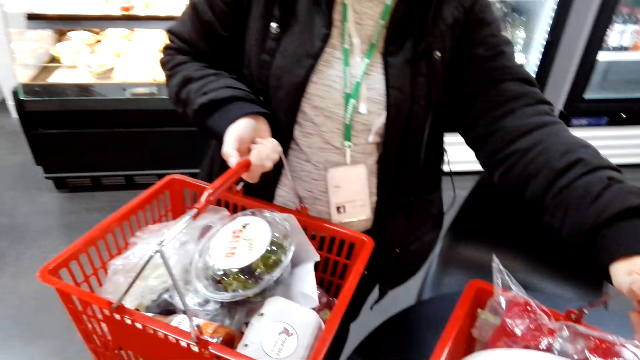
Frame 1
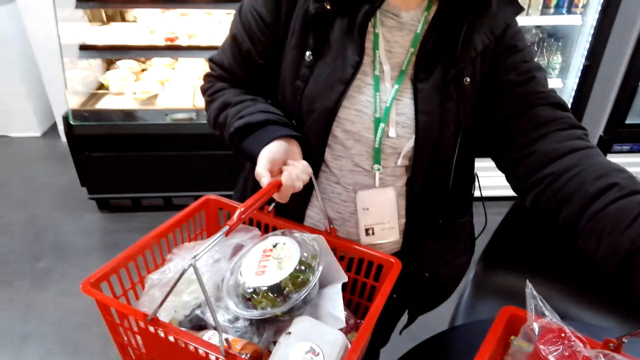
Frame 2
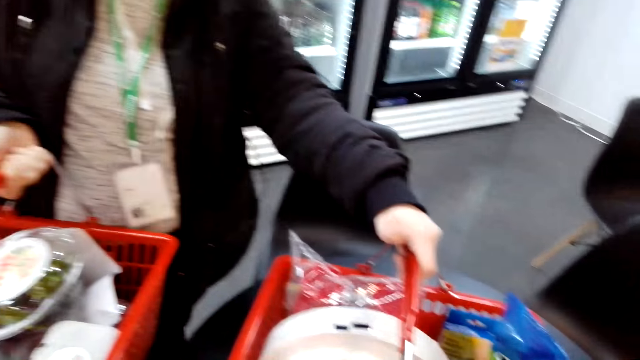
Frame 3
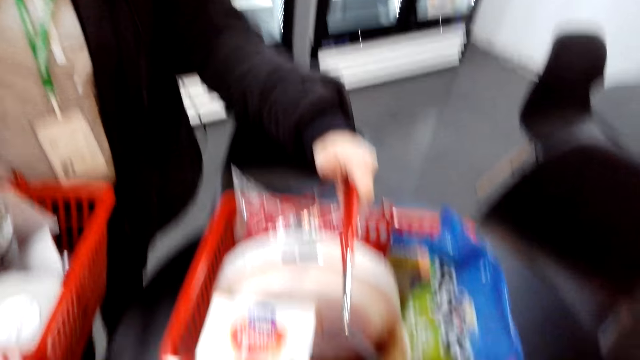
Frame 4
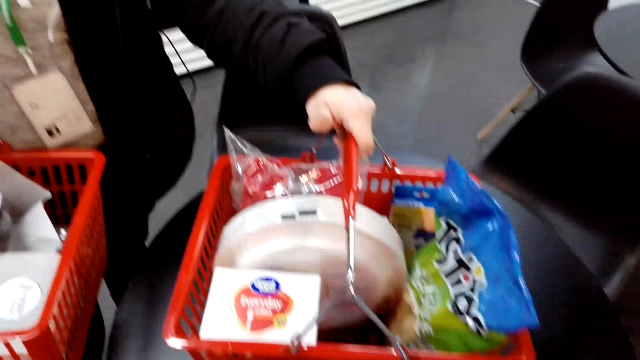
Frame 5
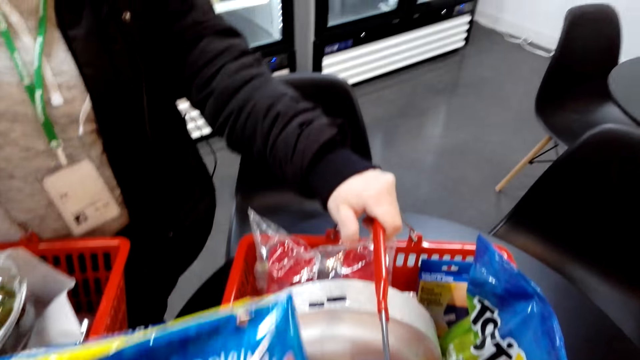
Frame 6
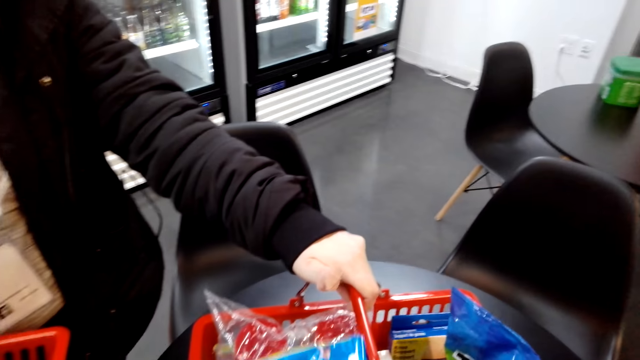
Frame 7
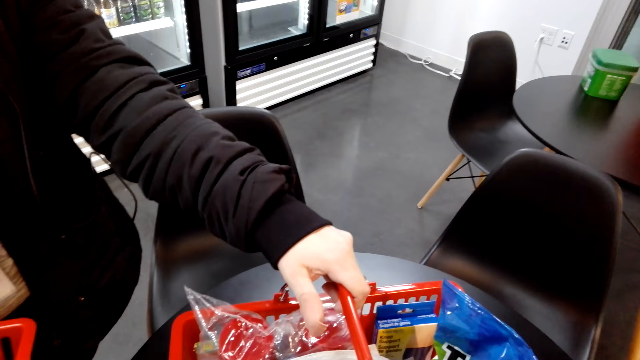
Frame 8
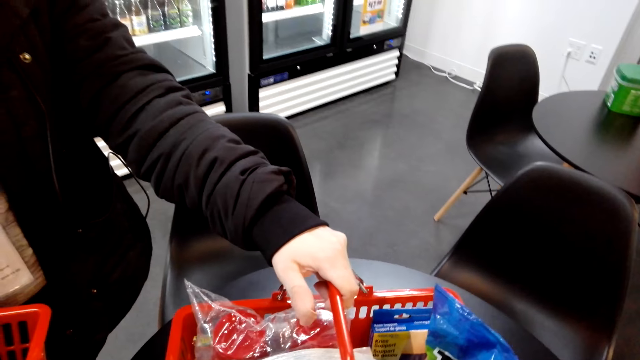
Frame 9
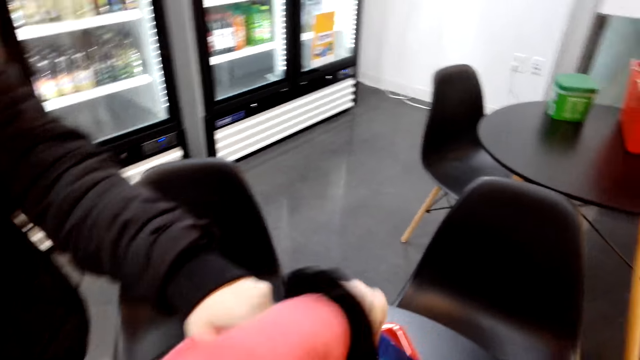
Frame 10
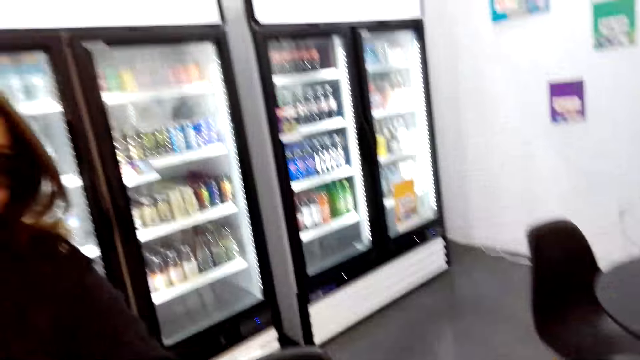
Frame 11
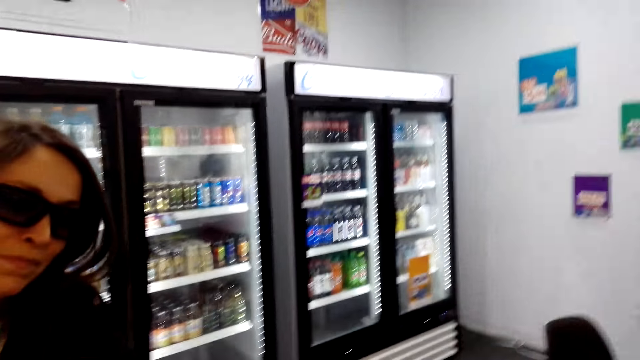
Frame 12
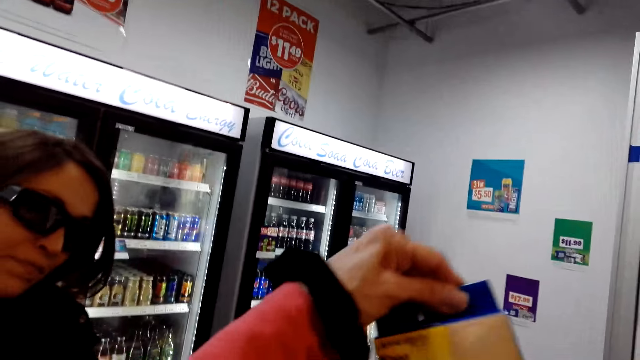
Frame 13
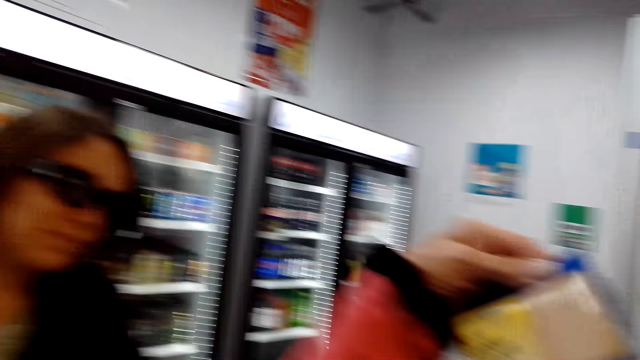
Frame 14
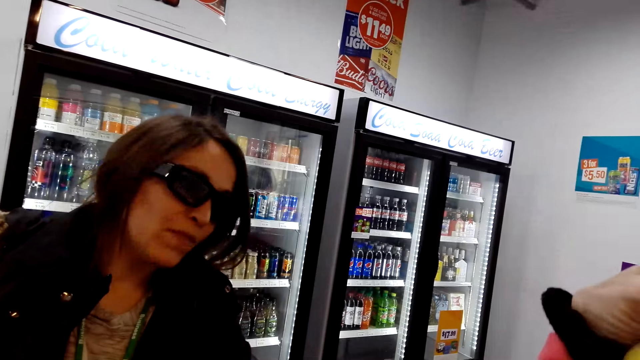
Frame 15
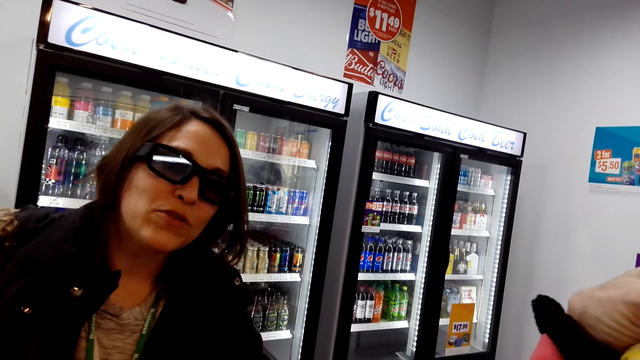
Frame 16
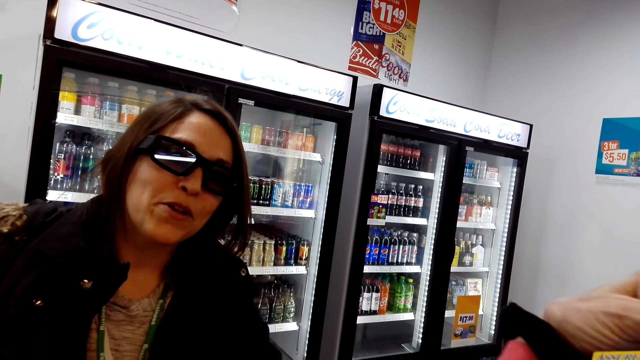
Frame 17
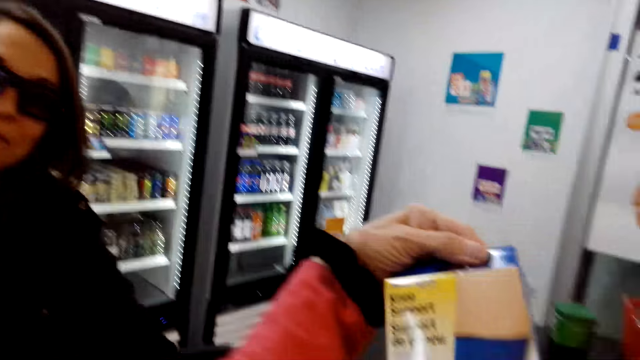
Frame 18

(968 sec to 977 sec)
The camera wearer places the packet in the shopping basket. A woman talks to the camera wearer.

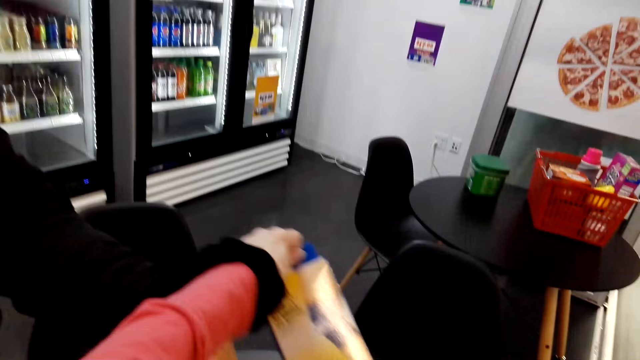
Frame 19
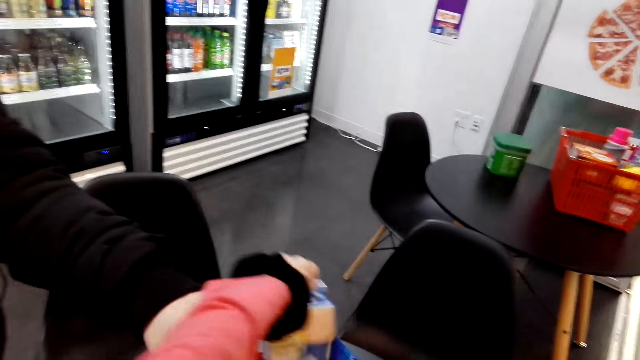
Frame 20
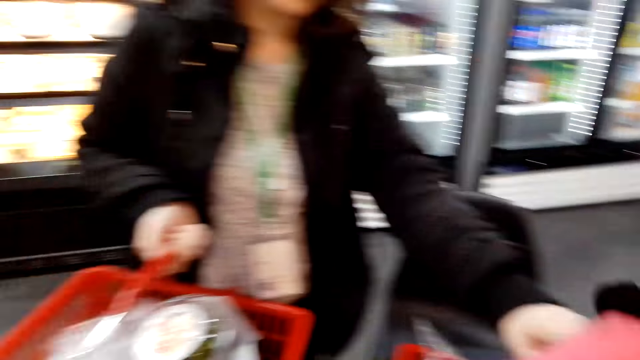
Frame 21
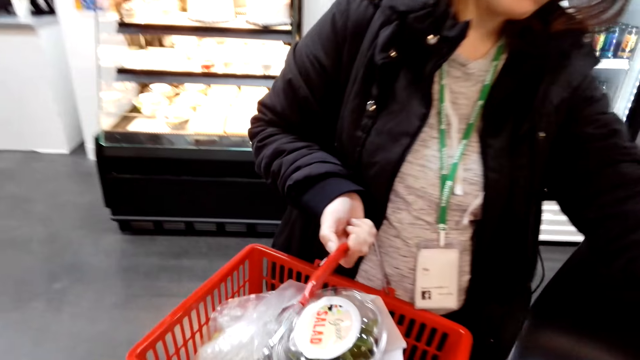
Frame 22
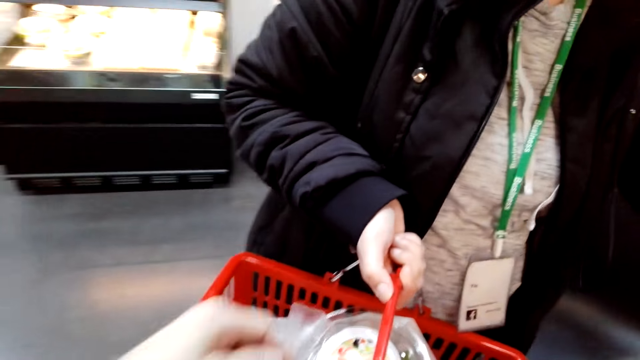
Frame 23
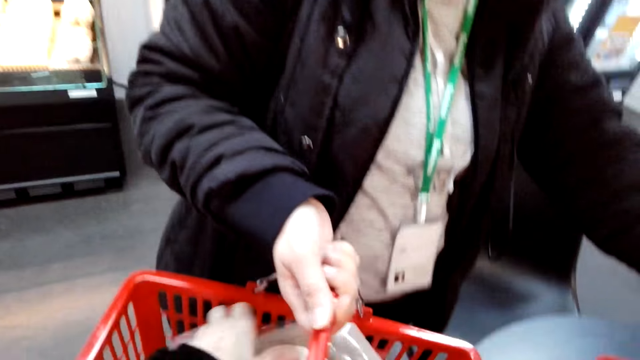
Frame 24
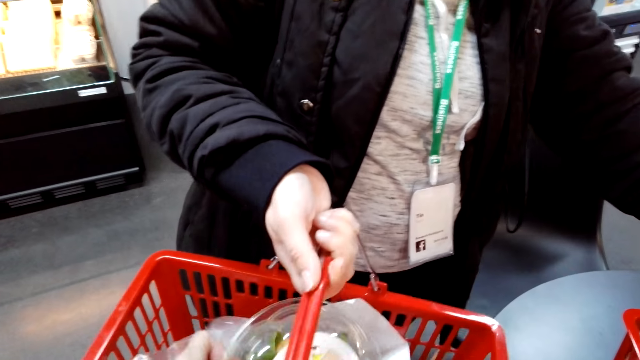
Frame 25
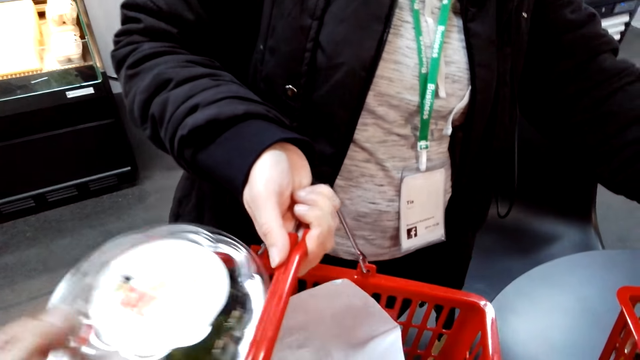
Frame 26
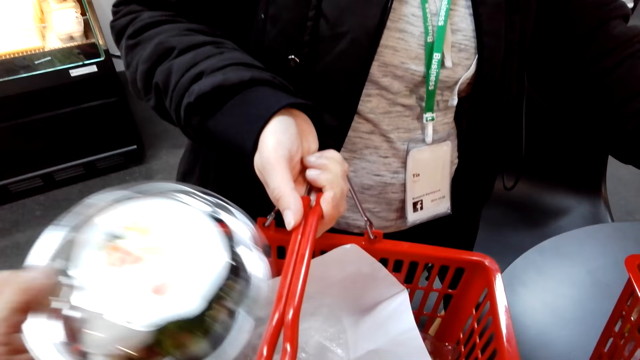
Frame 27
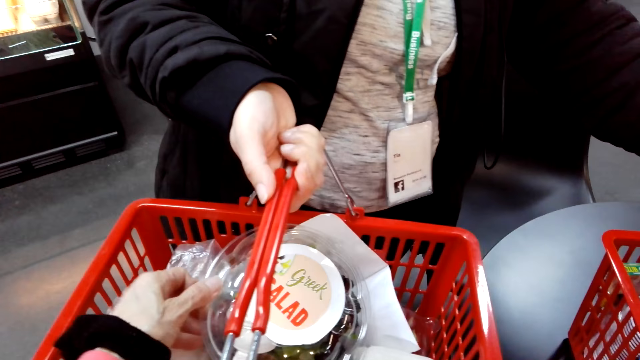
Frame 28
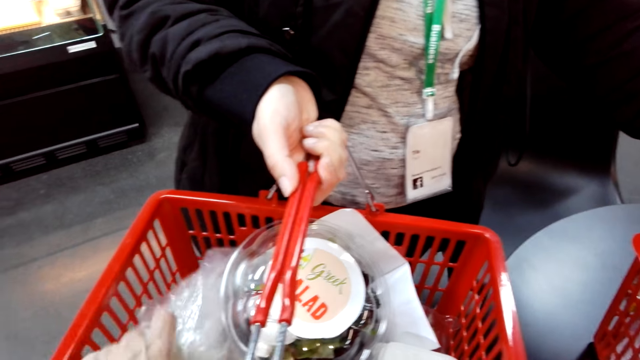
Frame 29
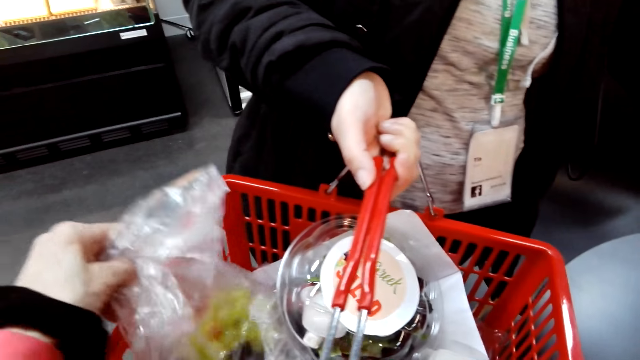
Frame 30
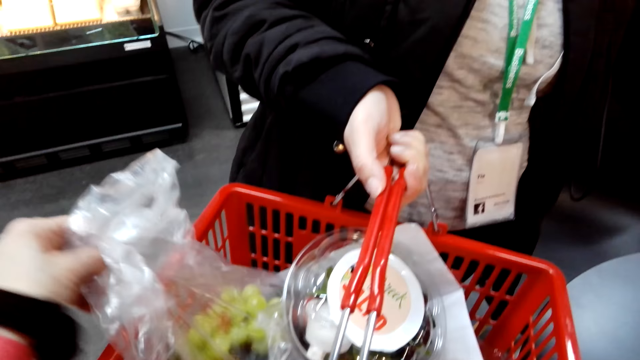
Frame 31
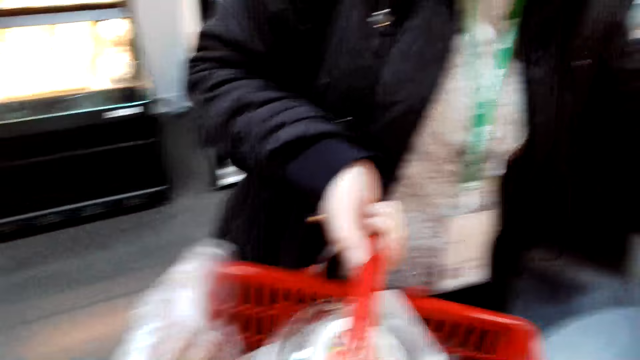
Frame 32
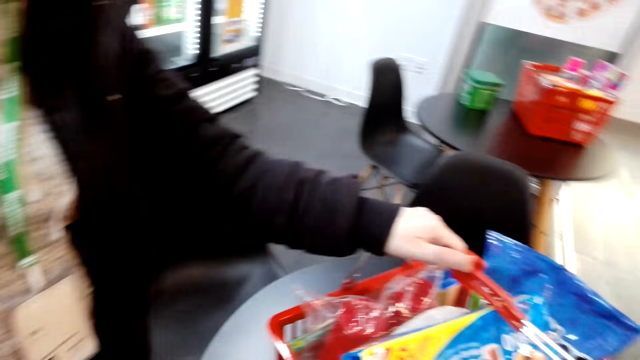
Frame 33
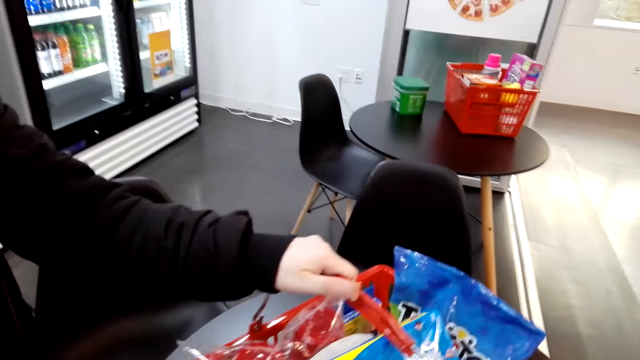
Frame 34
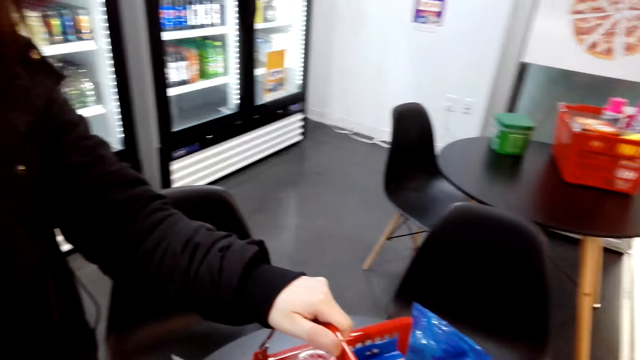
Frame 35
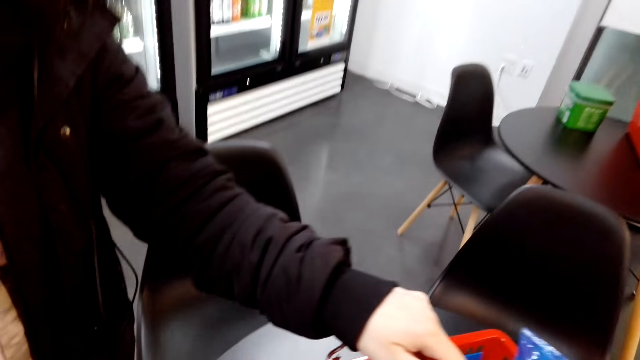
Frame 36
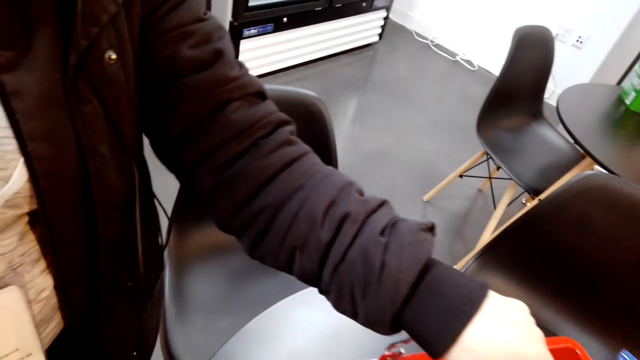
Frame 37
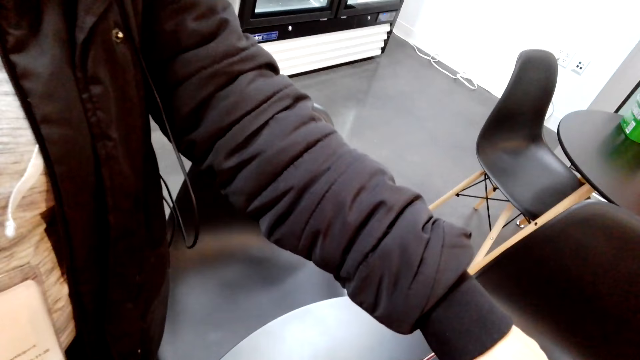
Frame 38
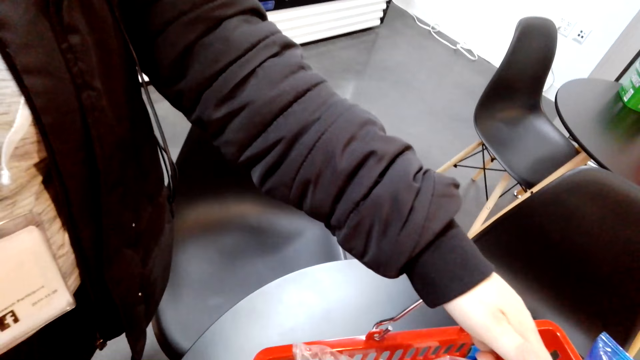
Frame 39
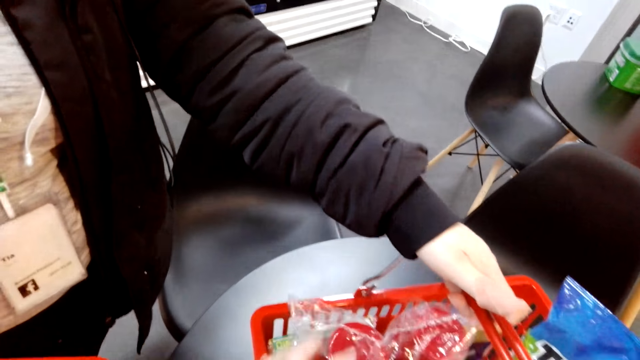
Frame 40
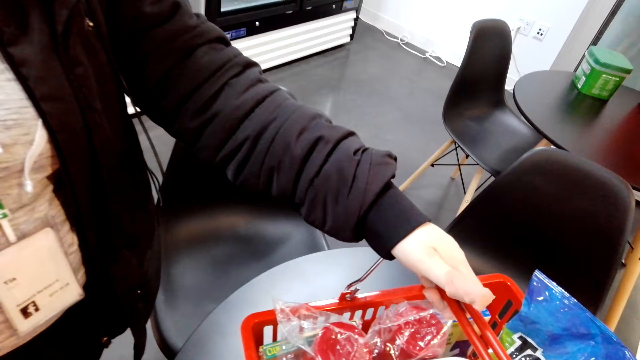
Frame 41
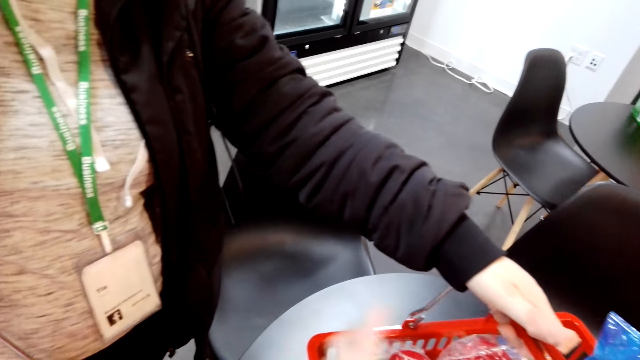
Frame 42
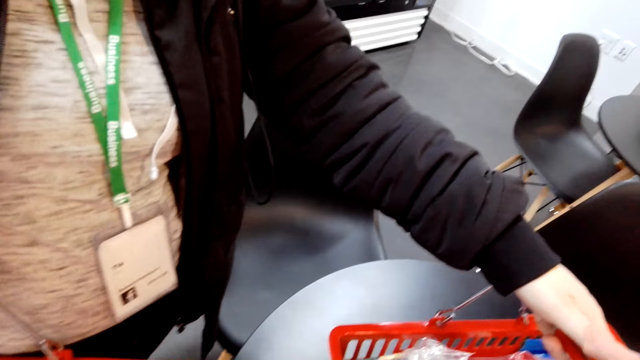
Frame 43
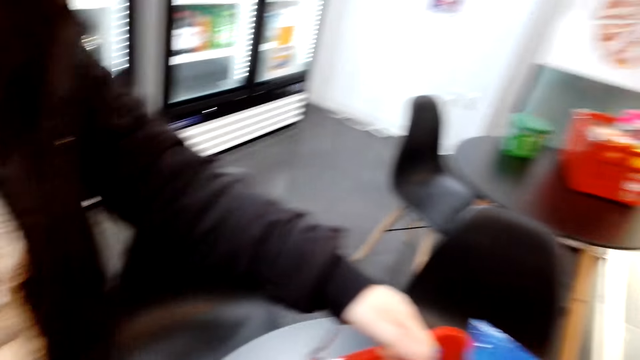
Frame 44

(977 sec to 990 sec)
The camera wearer places the box in the shopping basket. They talk to a woman. They pick up the bowl of salad. They place the bowl of salad in the shopping basket. They lift a part of the paper bag. They talk to the woman.
